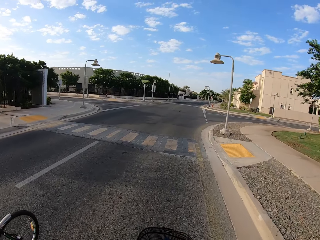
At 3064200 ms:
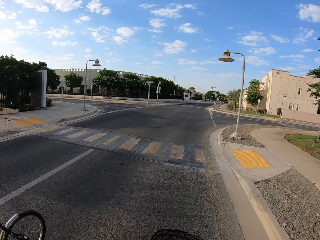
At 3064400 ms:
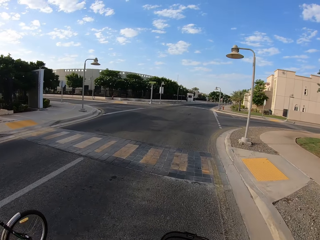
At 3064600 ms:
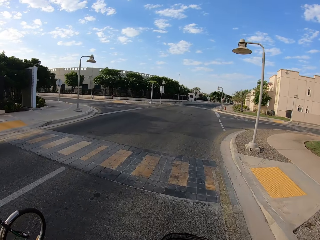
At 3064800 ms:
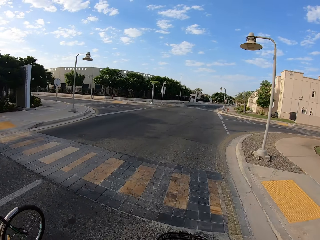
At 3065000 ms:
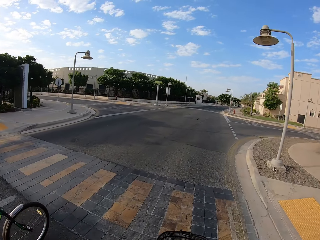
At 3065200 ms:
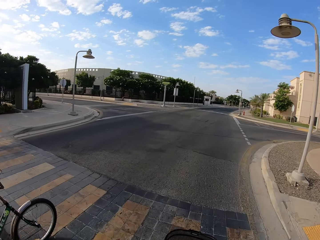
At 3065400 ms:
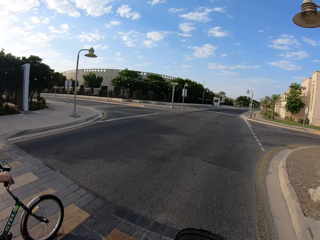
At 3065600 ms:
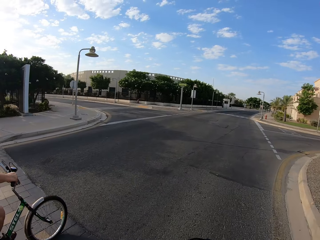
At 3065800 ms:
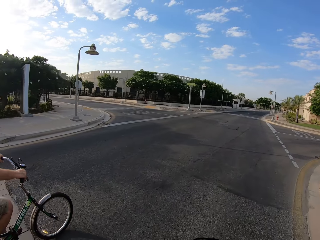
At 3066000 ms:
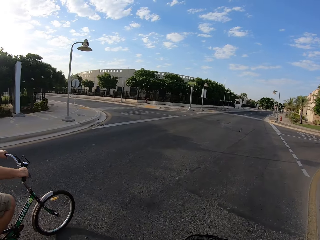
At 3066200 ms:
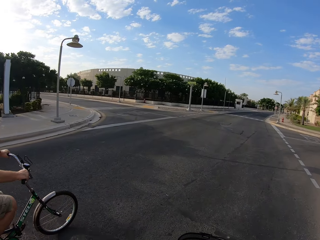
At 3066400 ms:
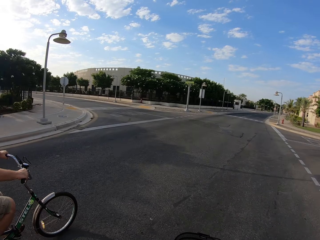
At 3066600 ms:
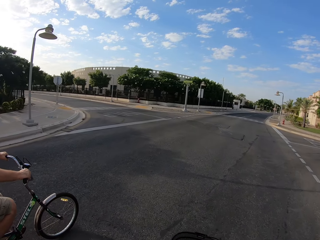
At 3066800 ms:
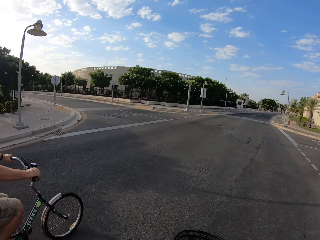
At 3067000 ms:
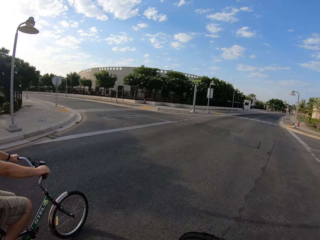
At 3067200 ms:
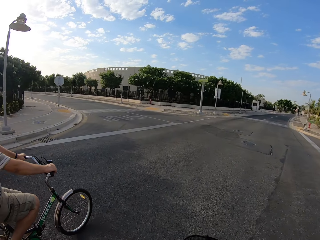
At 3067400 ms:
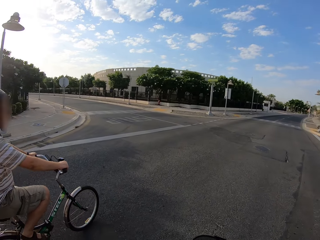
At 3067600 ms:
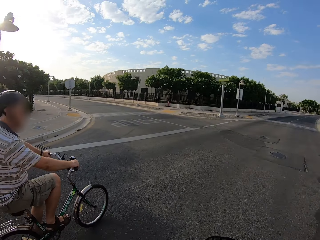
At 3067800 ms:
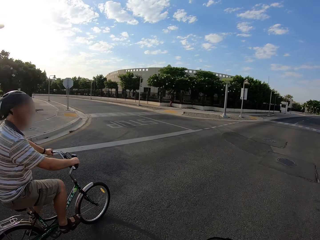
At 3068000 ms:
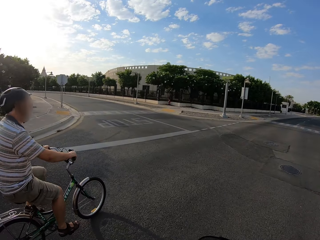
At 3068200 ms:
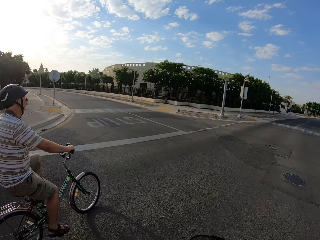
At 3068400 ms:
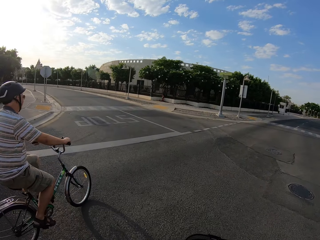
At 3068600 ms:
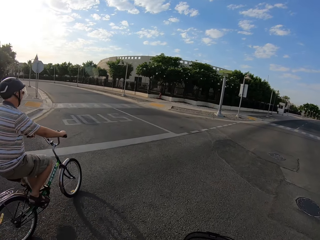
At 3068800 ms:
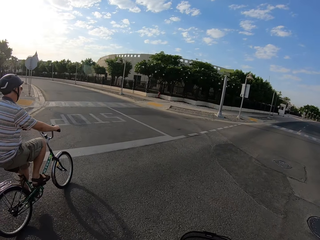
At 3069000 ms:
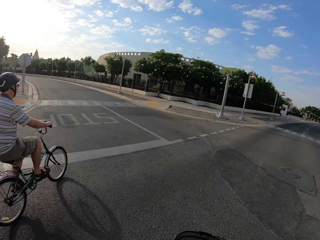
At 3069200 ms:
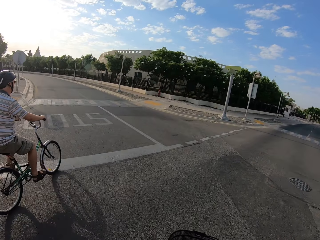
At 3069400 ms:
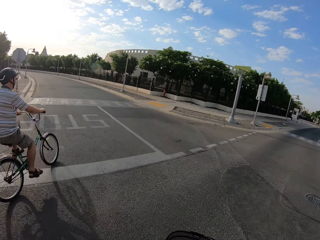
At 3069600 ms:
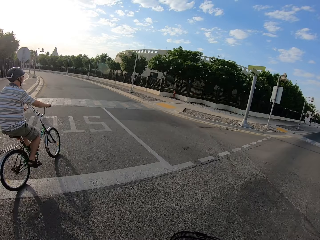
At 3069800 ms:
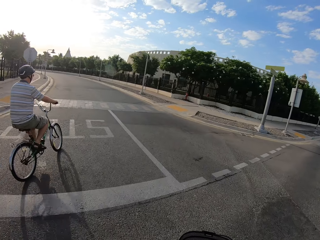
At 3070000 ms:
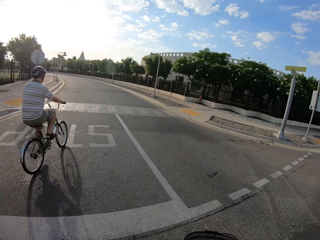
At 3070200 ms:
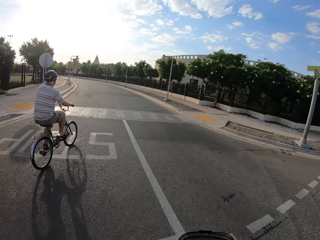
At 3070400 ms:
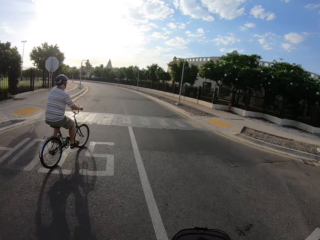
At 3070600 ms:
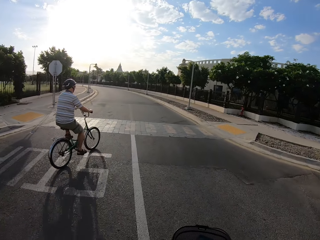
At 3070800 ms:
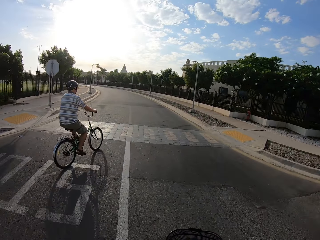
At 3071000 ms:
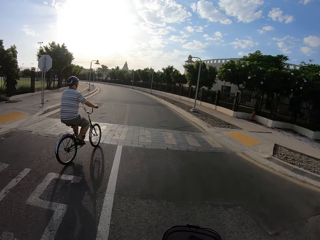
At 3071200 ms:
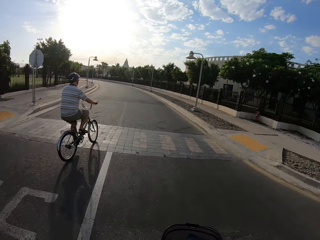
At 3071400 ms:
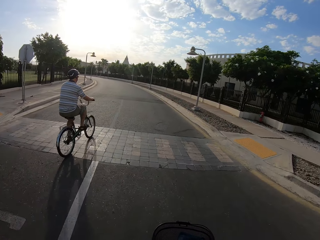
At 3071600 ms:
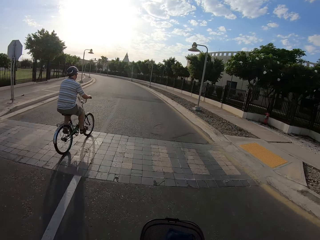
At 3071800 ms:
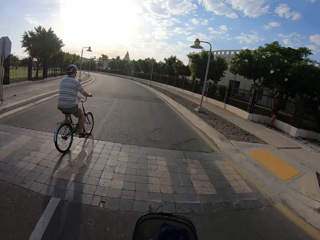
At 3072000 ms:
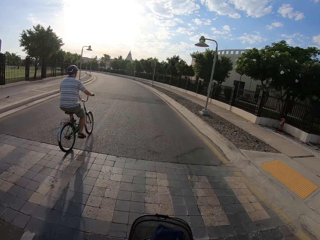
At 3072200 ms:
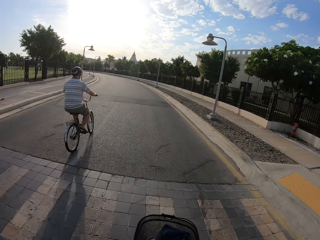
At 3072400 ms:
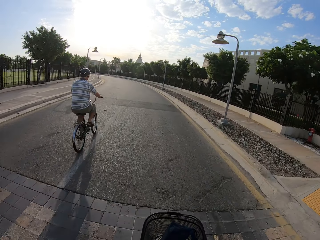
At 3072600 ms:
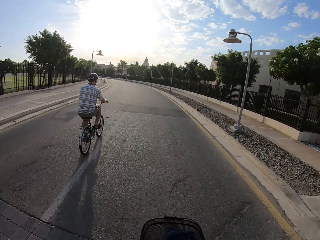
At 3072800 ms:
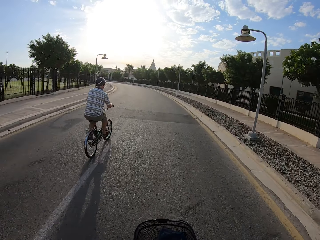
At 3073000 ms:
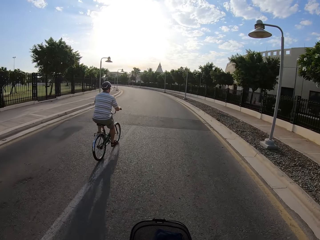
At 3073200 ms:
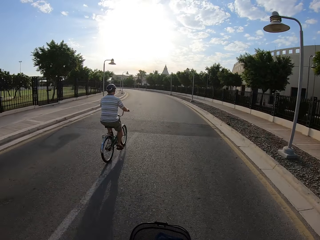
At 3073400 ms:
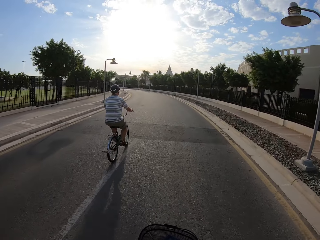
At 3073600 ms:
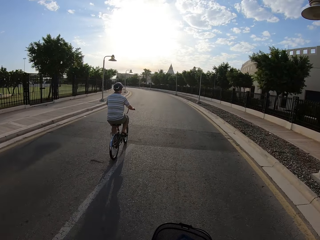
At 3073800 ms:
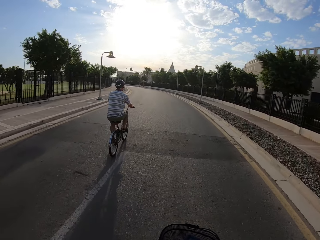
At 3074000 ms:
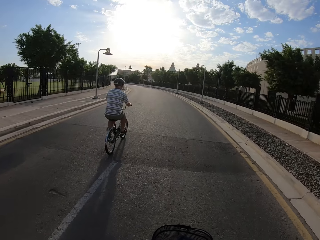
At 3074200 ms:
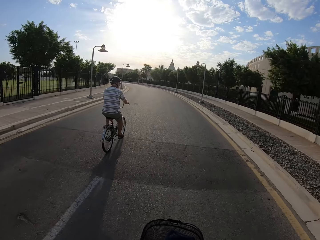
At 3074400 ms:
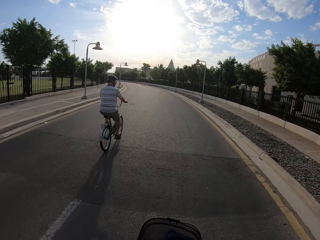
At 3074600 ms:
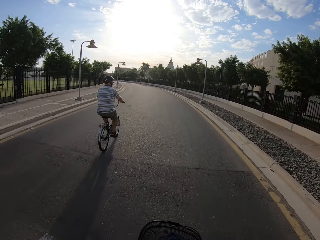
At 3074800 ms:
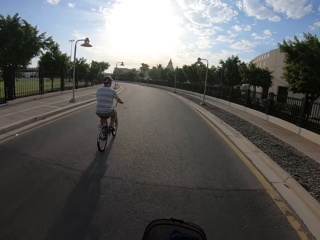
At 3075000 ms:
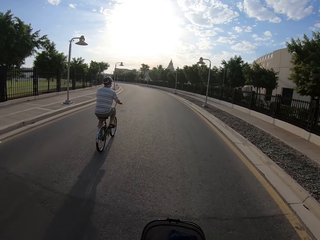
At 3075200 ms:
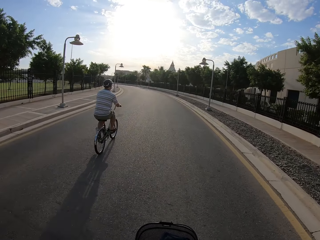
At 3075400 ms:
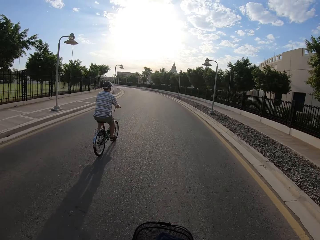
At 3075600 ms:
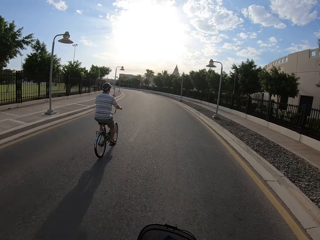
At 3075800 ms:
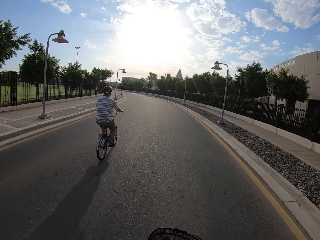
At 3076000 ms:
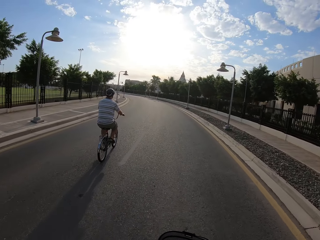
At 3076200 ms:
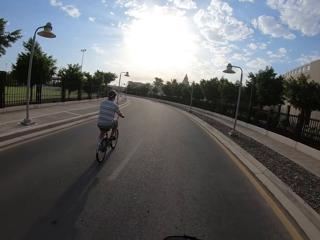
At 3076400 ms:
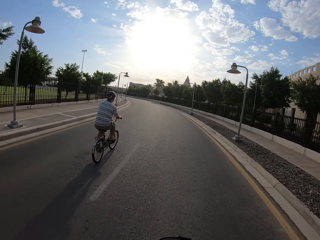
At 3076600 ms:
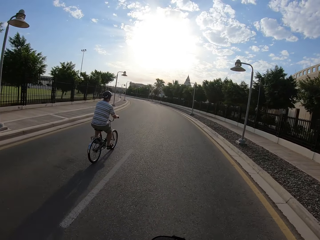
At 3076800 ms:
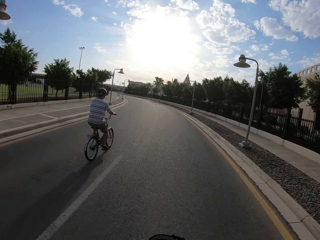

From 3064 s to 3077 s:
A cyclist cycles on the road. The cyclist makes a left turn on the road with his bicycle. The camera wearer makes a left turn on the road with his bicycle.

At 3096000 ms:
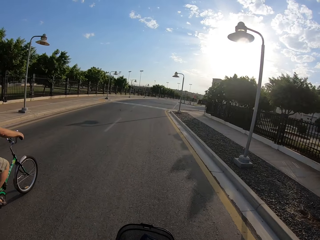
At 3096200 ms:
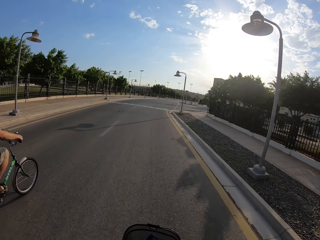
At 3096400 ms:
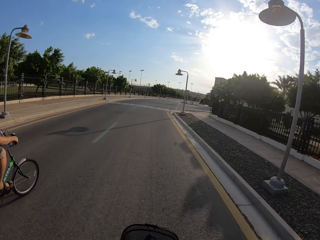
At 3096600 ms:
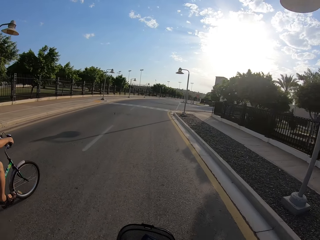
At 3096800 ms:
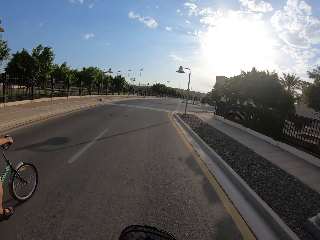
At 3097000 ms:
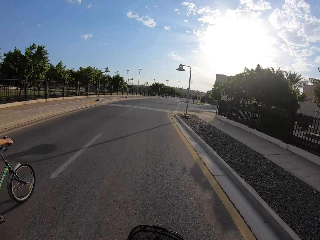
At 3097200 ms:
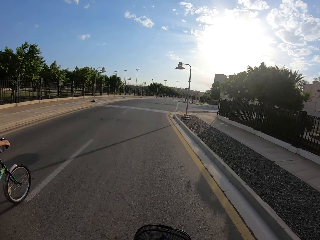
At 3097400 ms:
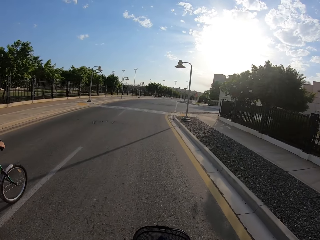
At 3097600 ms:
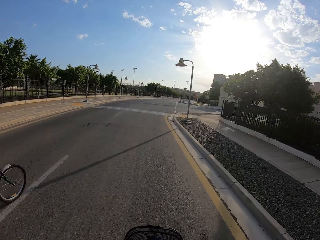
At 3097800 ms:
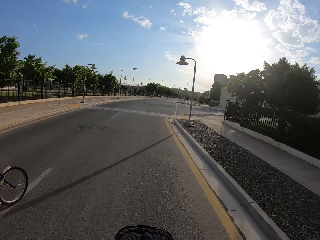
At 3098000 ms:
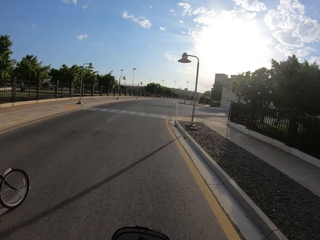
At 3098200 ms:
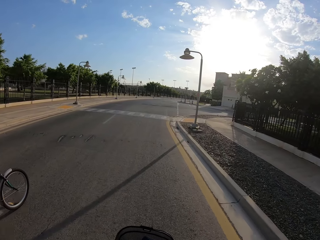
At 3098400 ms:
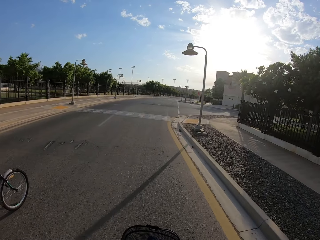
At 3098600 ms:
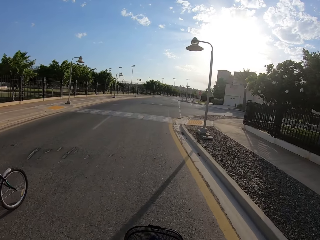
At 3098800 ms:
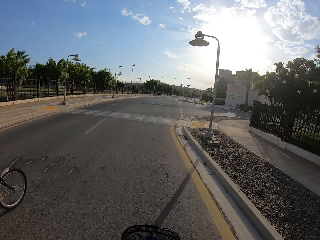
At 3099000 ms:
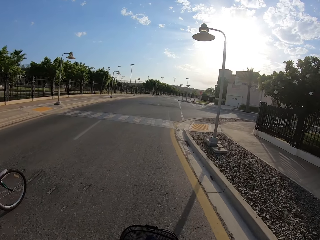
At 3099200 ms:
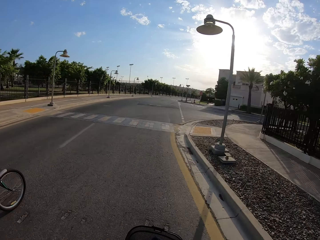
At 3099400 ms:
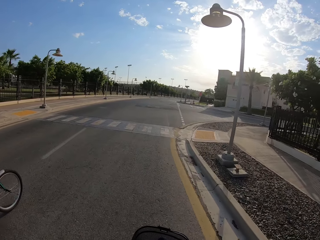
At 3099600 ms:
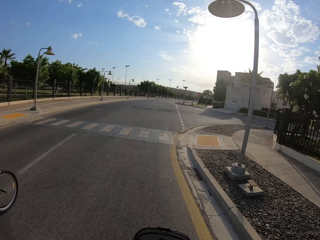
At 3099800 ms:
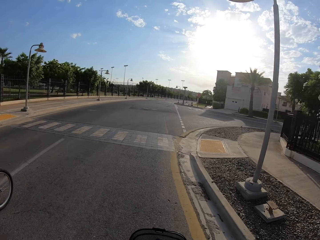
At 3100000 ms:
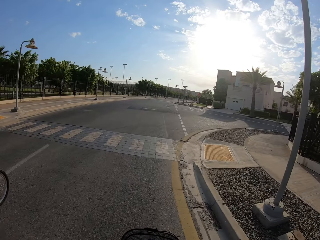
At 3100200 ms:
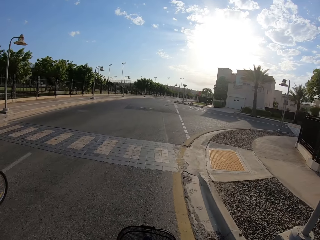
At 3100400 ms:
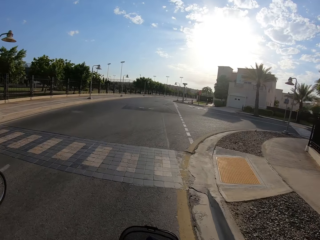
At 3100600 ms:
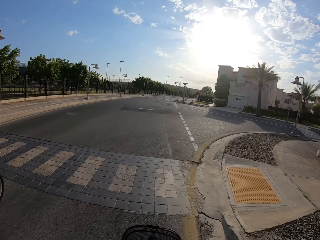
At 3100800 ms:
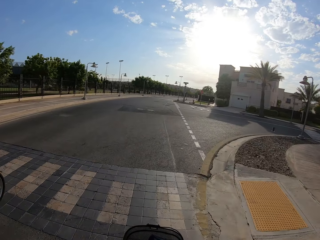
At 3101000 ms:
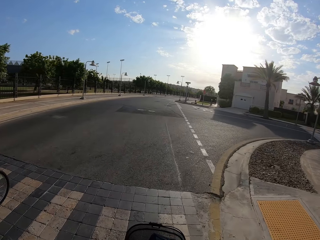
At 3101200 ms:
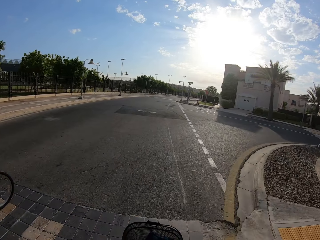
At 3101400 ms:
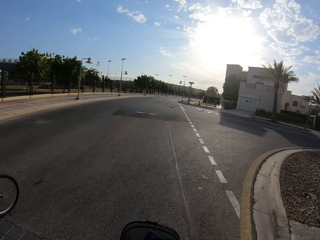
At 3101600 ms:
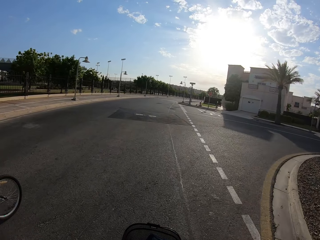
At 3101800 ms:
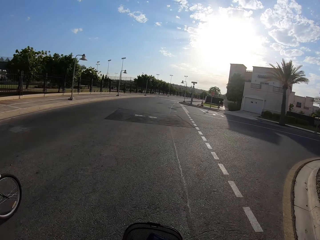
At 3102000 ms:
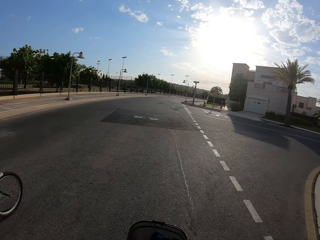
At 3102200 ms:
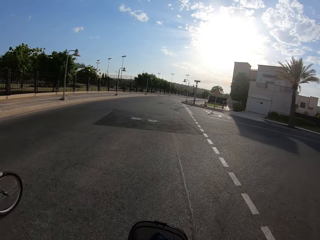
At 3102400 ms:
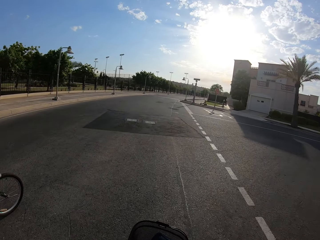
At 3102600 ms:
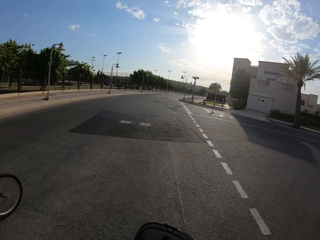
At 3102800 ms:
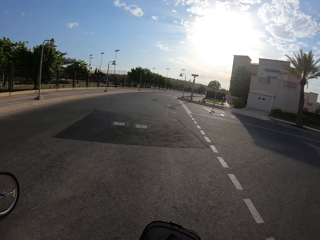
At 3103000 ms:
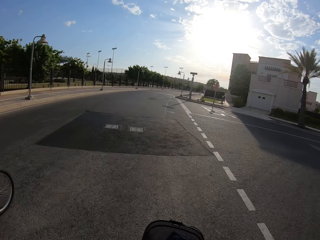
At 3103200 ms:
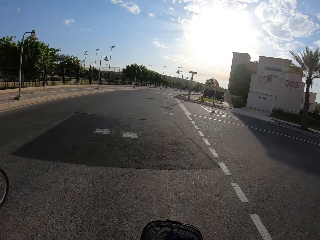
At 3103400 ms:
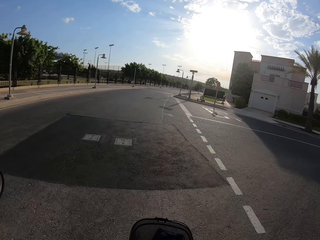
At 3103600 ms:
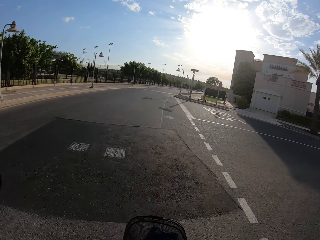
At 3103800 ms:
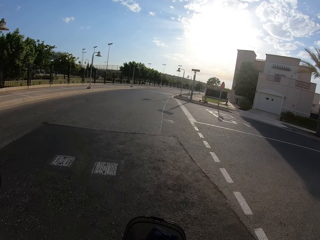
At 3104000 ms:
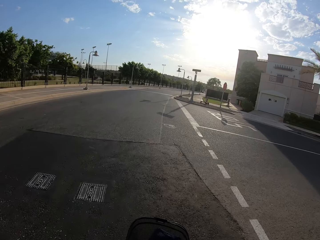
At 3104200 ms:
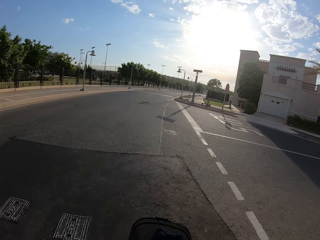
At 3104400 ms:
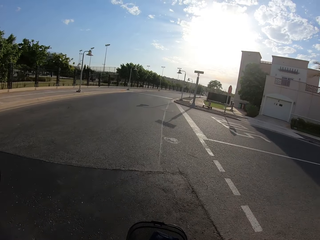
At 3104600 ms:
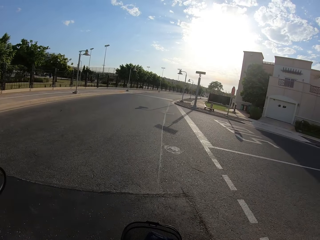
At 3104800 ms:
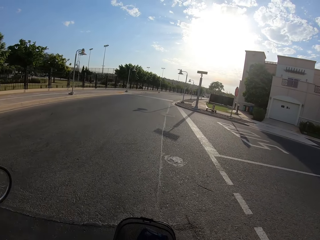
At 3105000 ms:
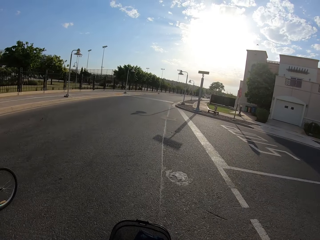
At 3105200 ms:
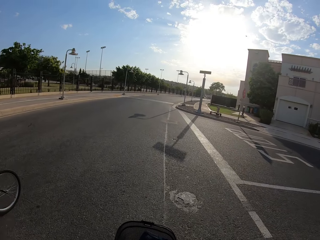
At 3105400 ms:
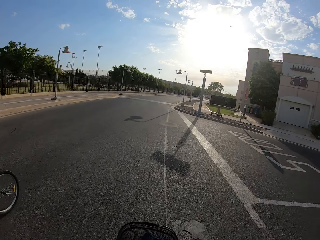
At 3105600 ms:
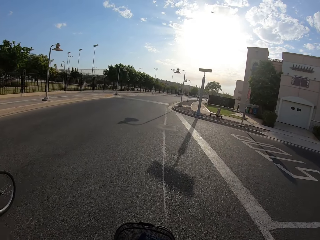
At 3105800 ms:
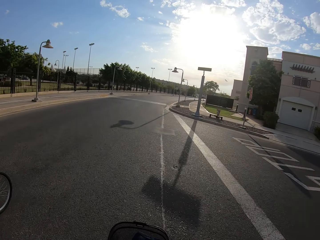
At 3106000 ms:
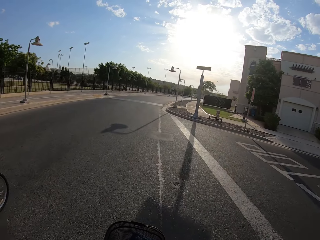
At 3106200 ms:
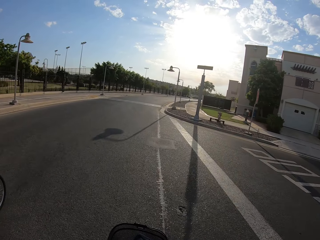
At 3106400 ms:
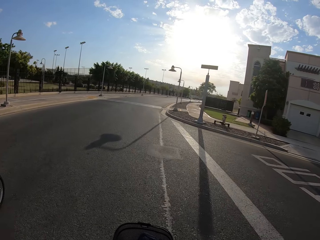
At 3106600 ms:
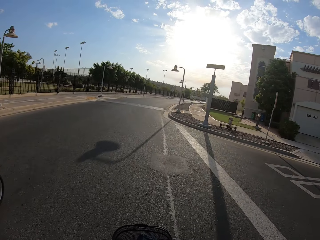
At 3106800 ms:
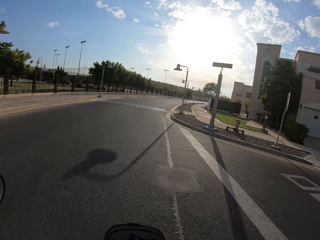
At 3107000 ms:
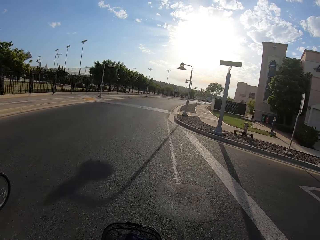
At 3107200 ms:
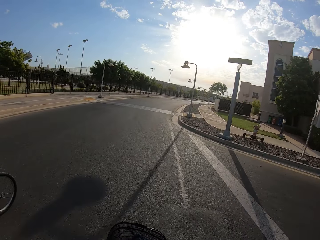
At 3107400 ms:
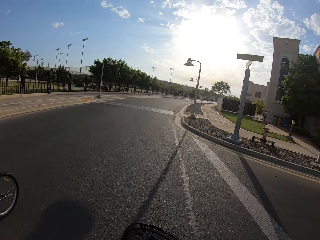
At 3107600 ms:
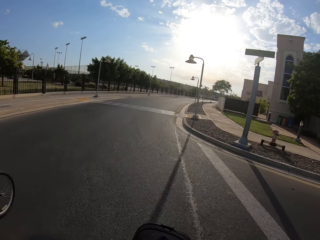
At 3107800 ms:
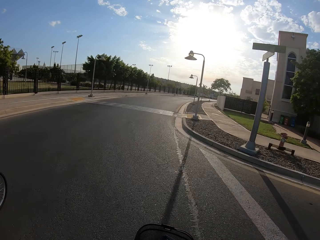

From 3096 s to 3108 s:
The camera wearer cycles on the road.
